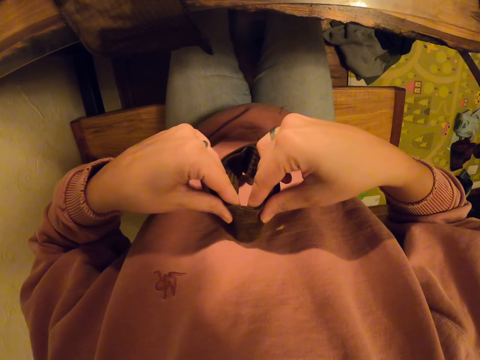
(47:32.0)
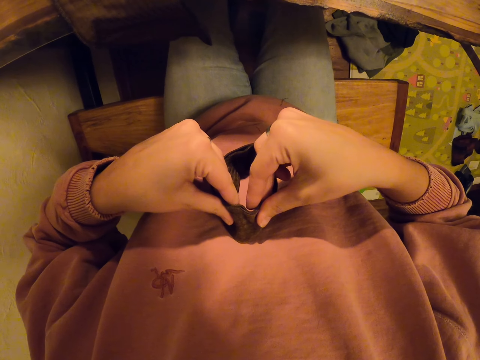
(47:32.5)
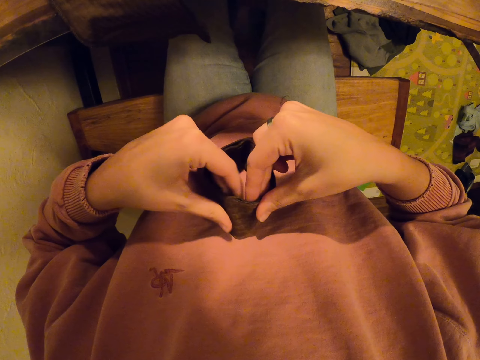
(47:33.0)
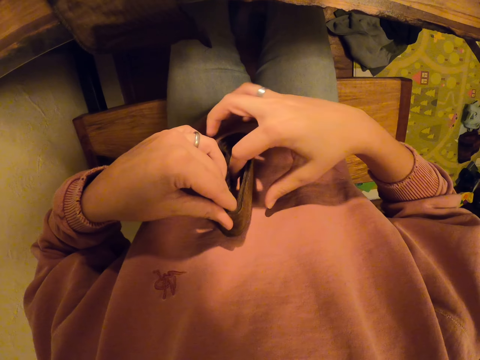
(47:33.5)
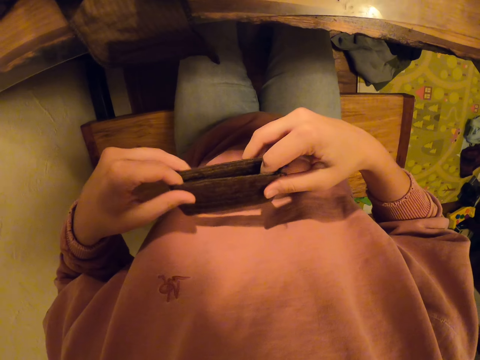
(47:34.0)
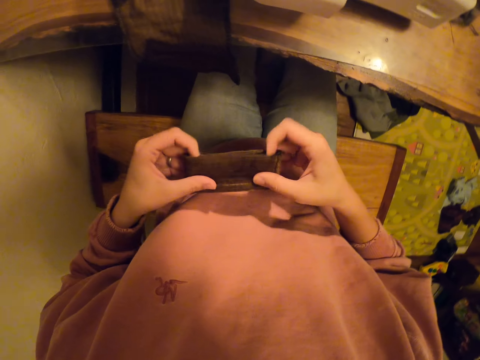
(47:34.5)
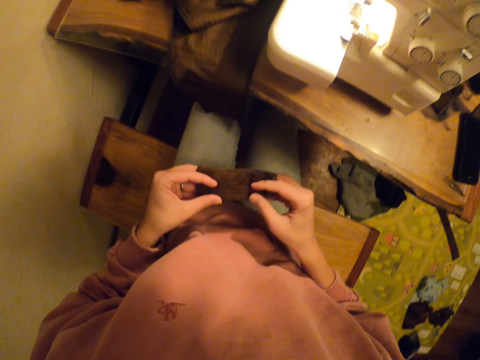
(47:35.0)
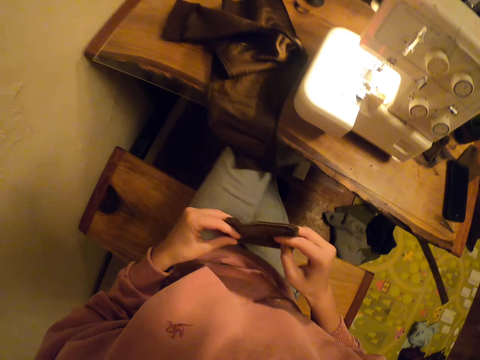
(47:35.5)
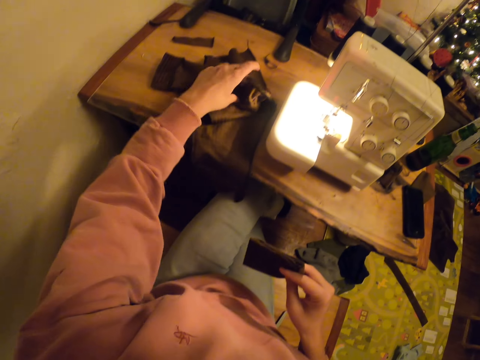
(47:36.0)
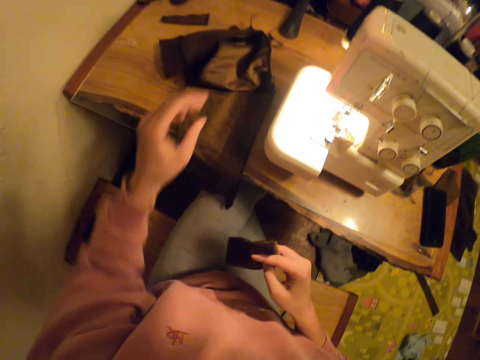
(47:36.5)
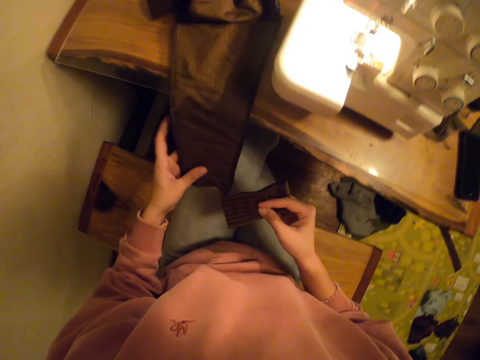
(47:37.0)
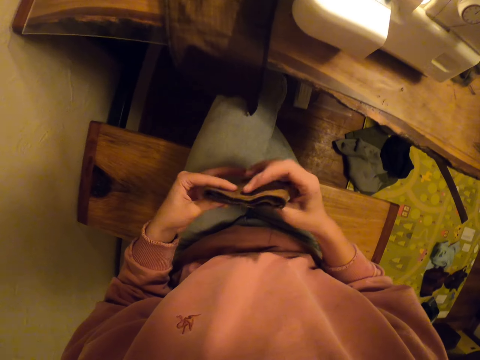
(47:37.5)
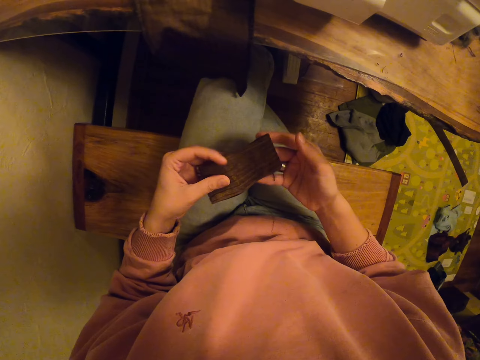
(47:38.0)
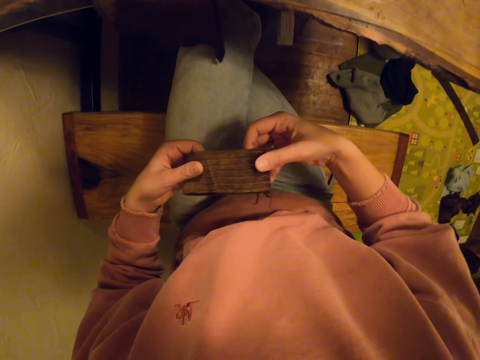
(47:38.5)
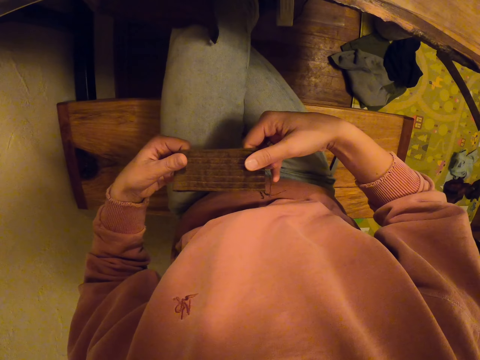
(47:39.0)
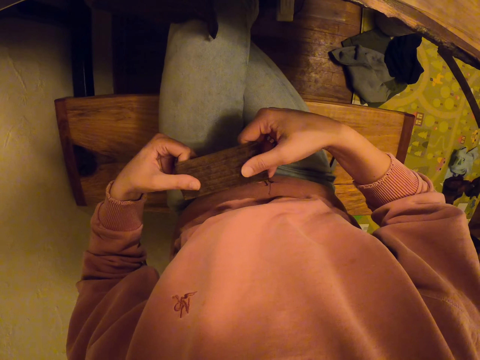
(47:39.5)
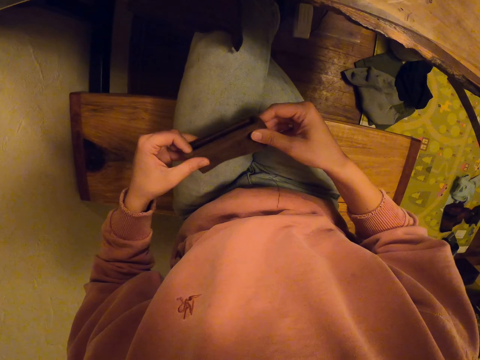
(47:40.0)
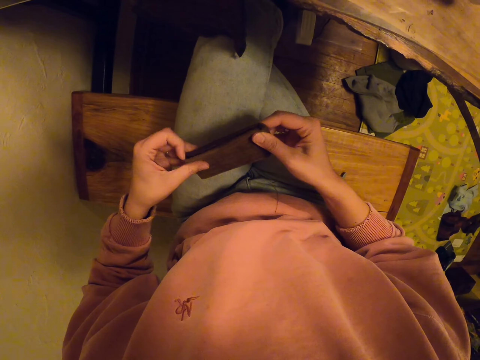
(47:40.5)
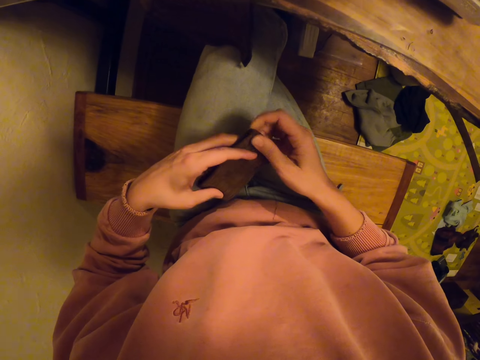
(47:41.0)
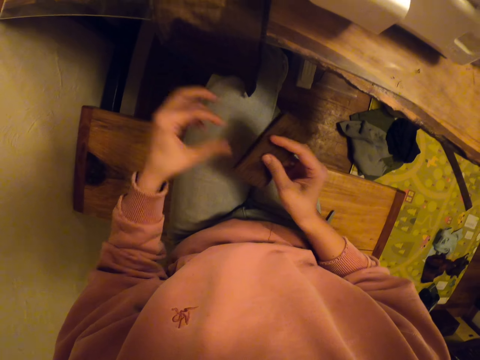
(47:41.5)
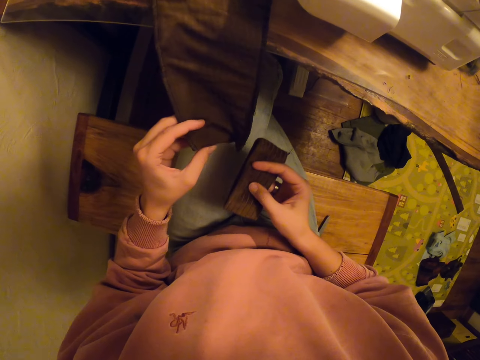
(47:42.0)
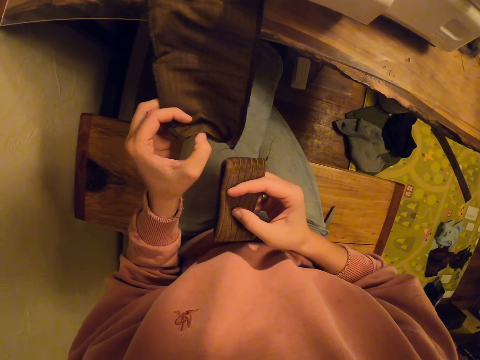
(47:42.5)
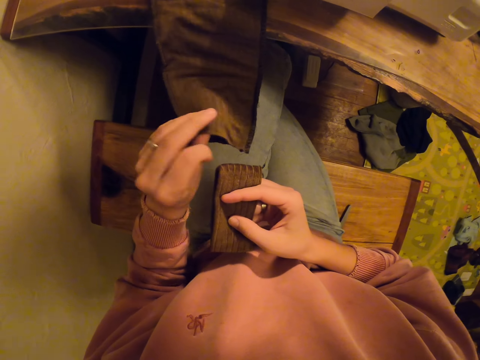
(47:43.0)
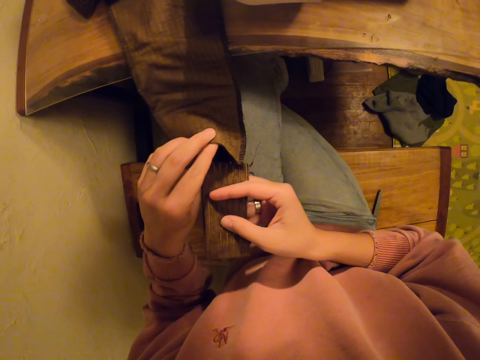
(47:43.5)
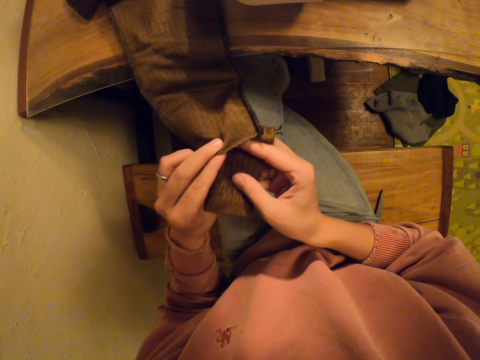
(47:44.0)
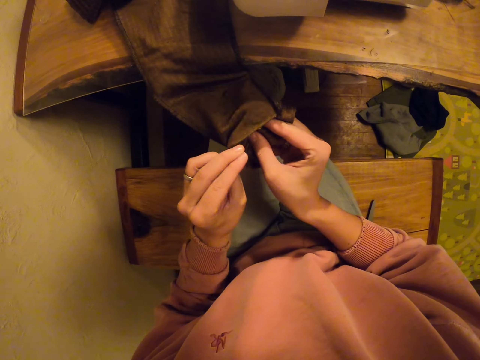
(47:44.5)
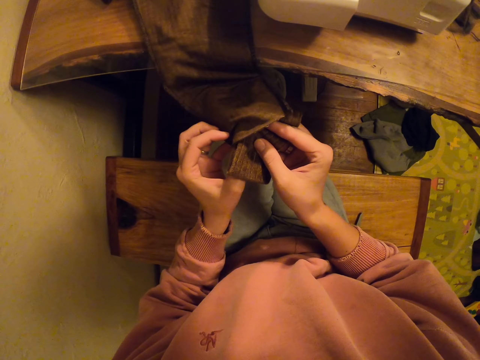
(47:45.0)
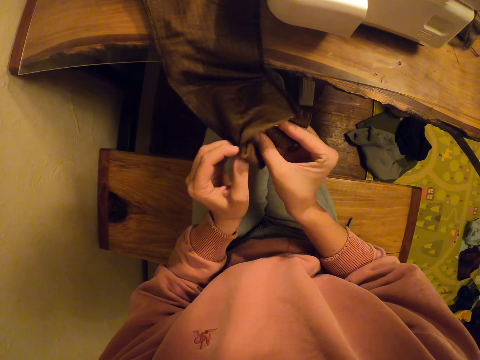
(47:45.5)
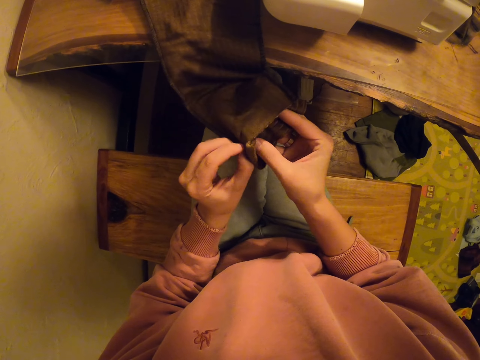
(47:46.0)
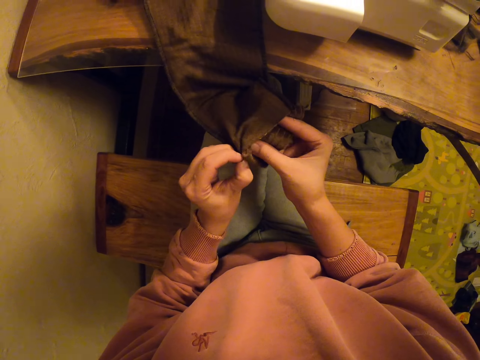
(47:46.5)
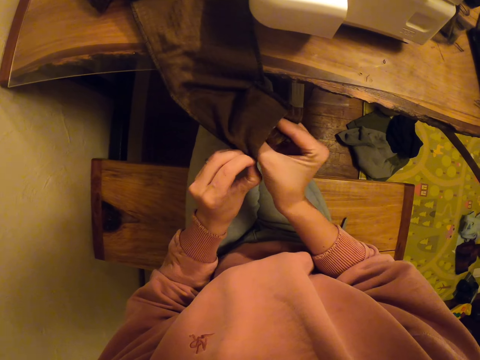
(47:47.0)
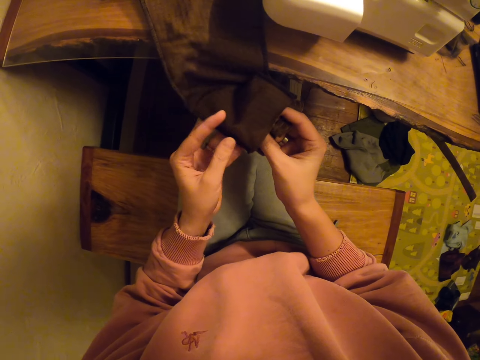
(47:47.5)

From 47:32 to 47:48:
The camera wearer holds a cloth. They touch the cloth. They move the cloth. They align the cloth. They adjust a piece of material. They put the piece of material in the cloth. They join the cloth.

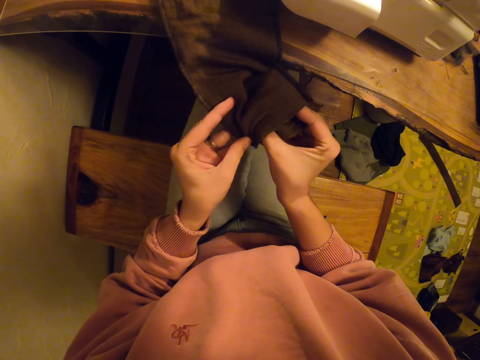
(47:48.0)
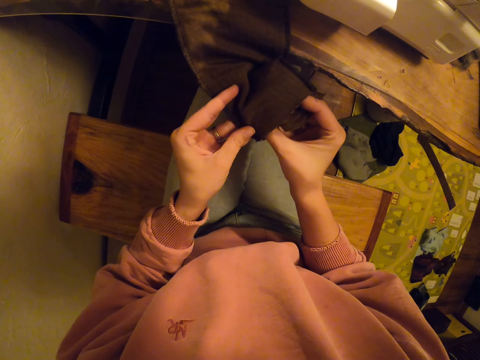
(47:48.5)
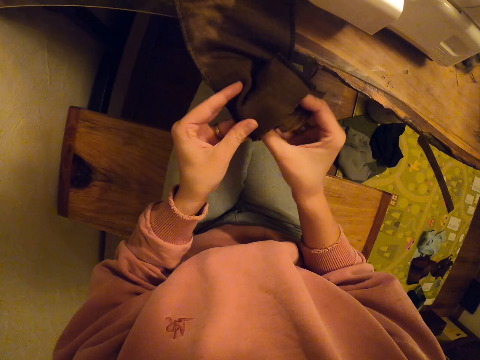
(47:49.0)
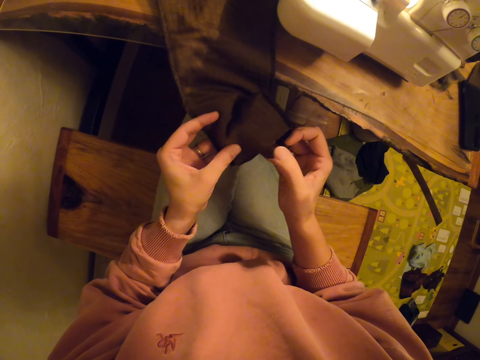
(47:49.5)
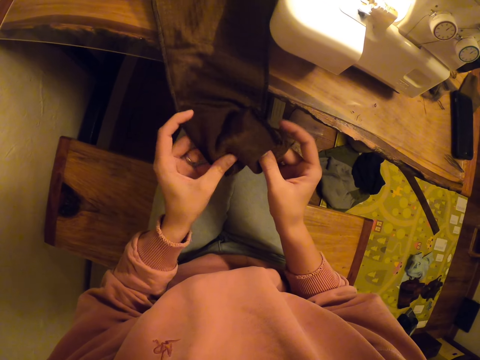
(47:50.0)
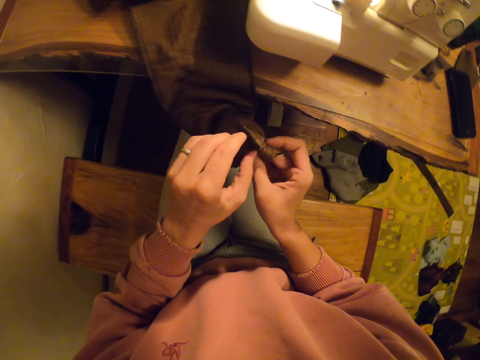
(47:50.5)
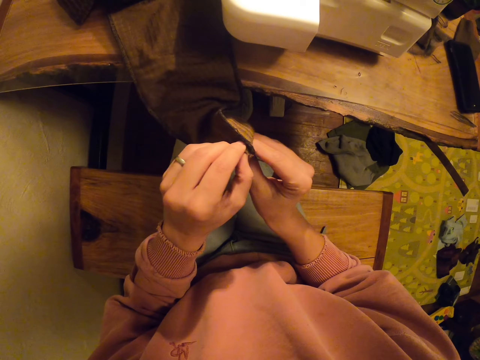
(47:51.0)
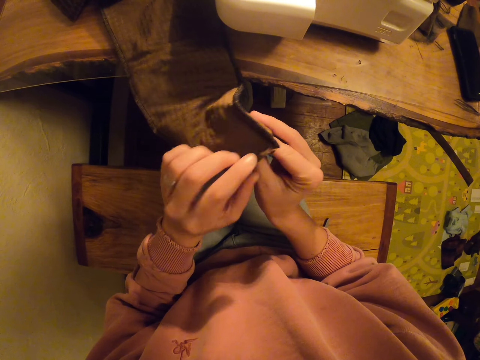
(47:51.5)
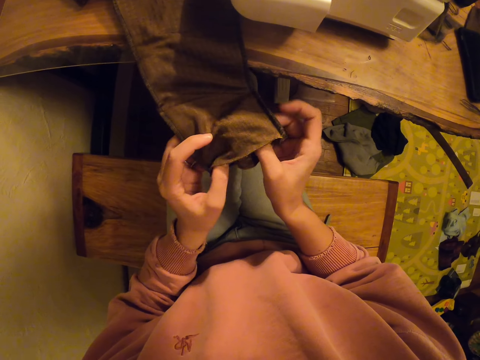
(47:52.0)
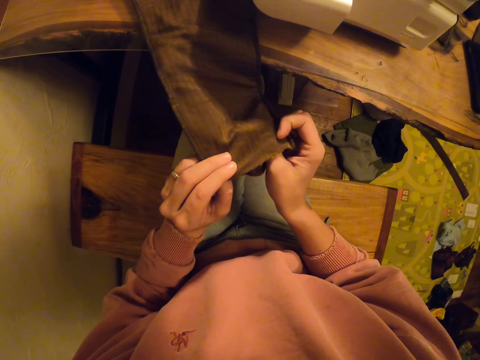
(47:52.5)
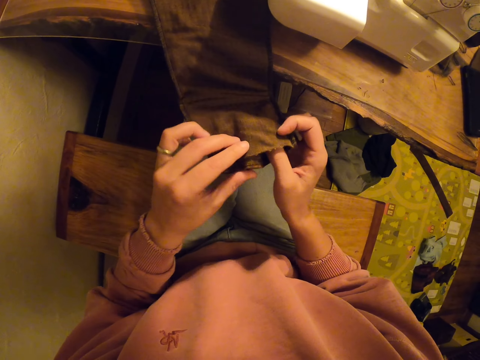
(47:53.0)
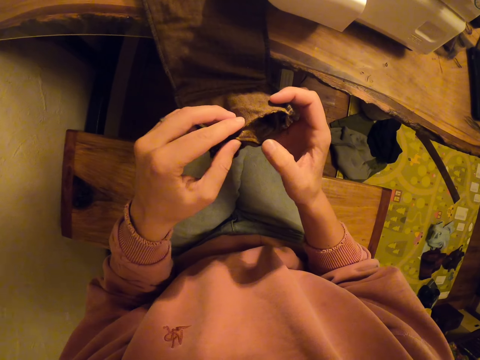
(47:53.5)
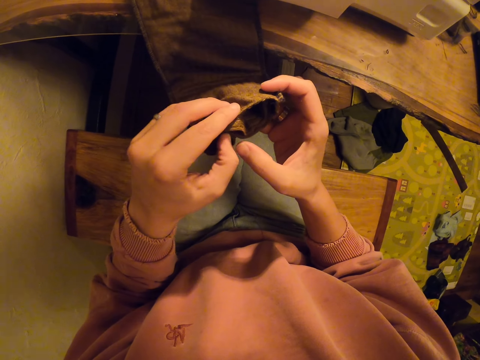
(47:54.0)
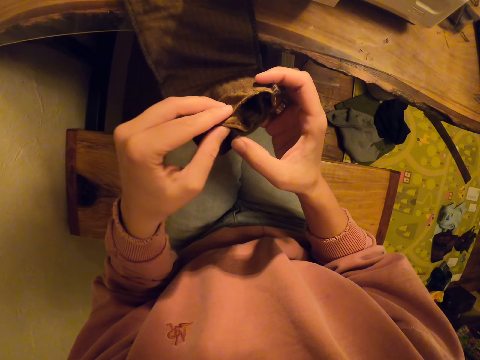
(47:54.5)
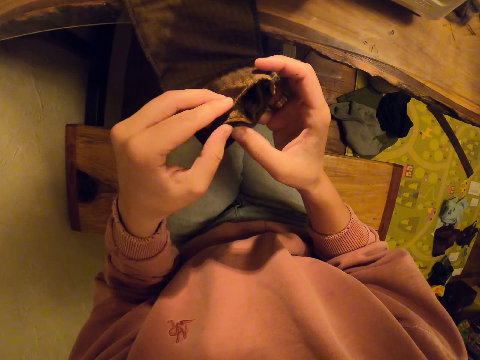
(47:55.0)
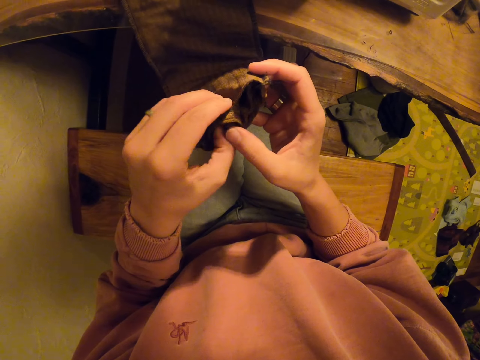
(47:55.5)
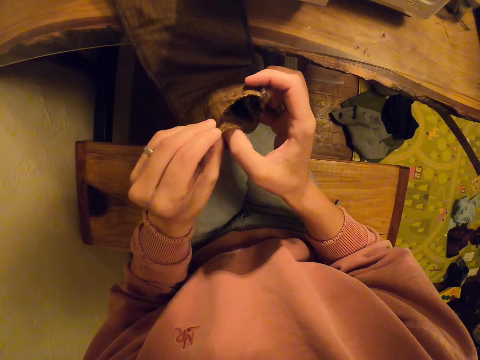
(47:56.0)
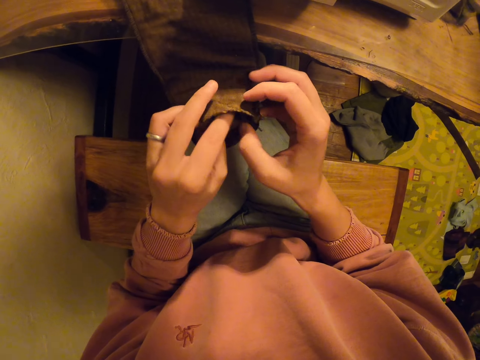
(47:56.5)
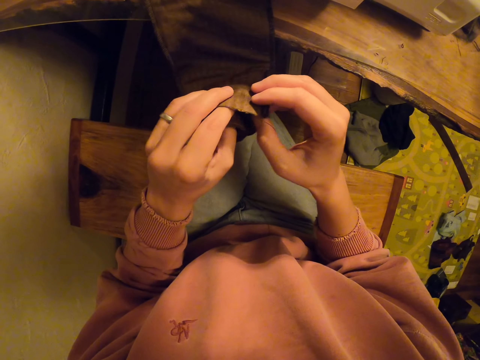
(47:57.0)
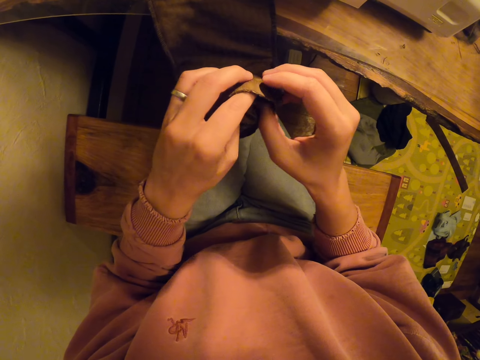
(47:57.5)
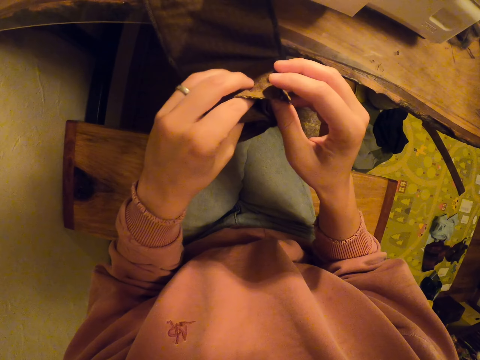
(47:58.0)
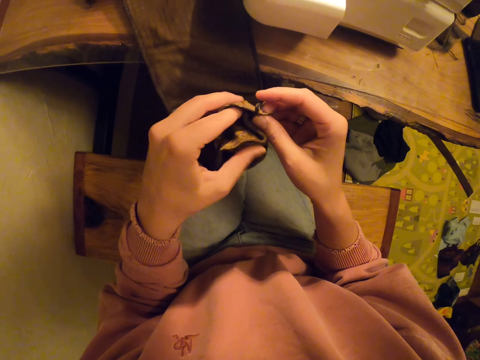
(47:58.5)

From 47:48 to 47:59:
The camera wearer aligns the cloth. They adjust the cloth.
